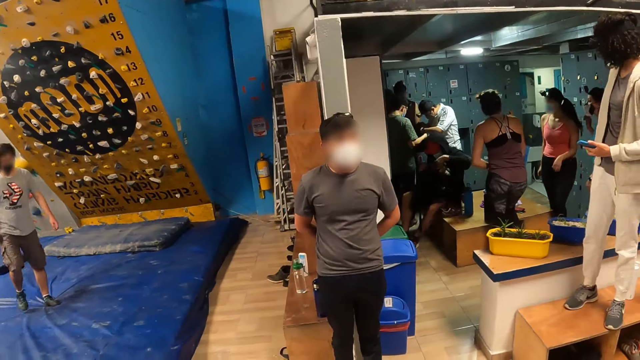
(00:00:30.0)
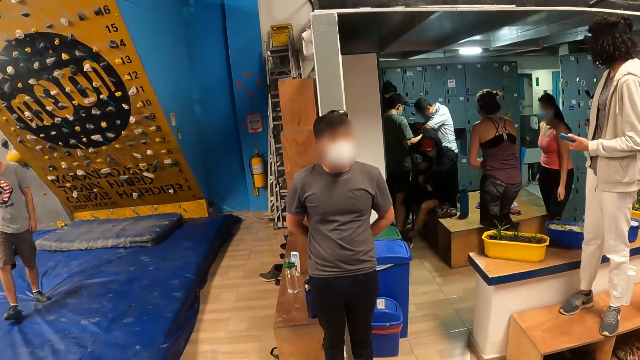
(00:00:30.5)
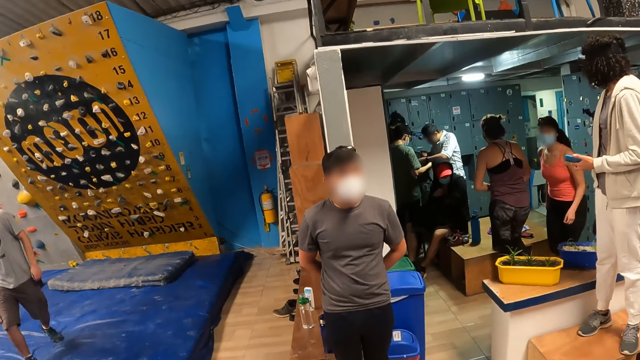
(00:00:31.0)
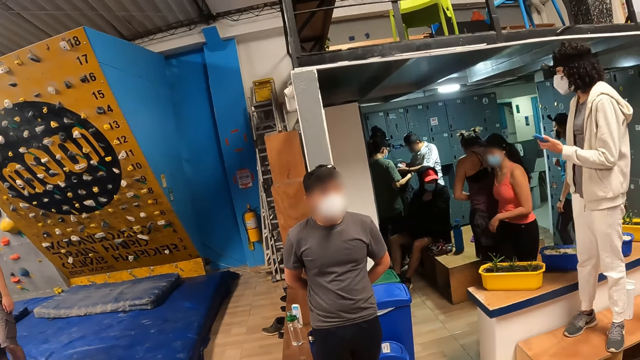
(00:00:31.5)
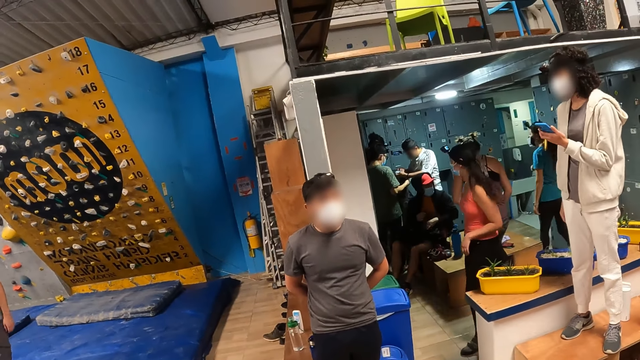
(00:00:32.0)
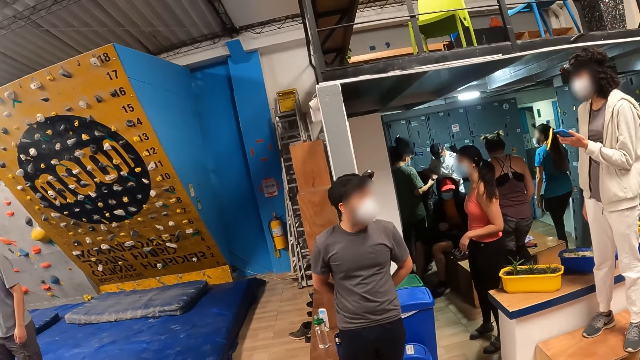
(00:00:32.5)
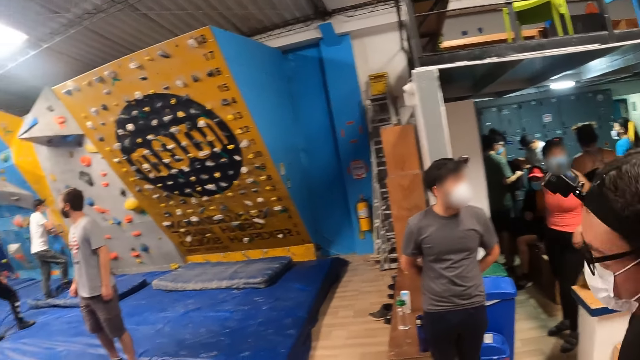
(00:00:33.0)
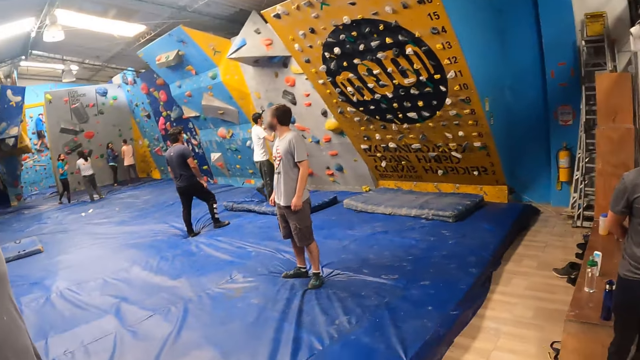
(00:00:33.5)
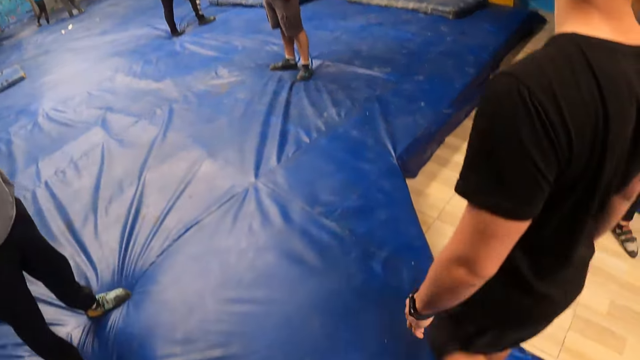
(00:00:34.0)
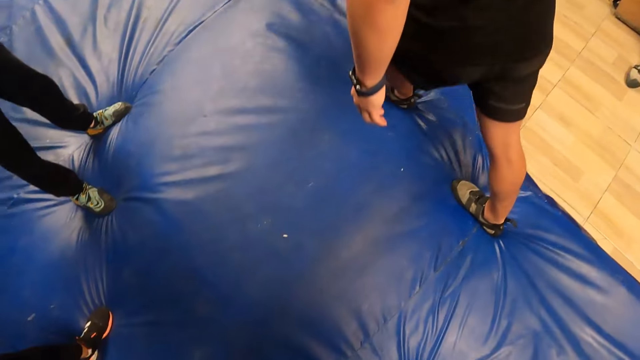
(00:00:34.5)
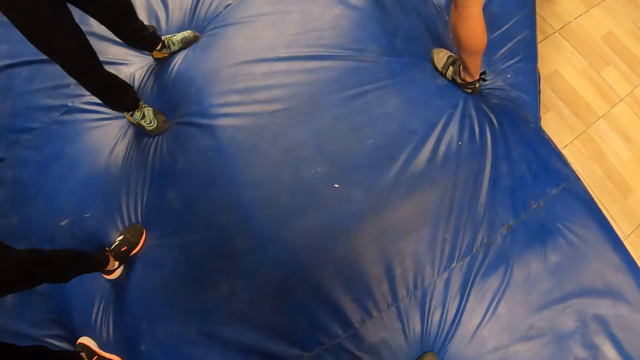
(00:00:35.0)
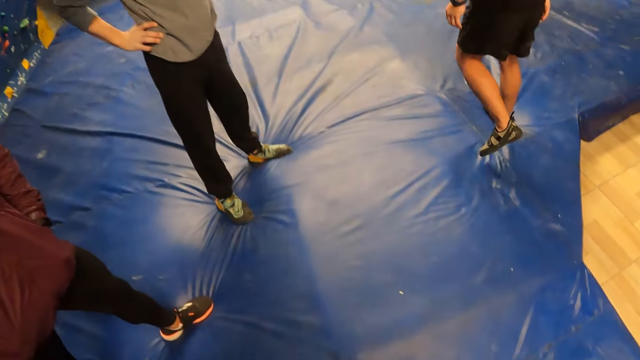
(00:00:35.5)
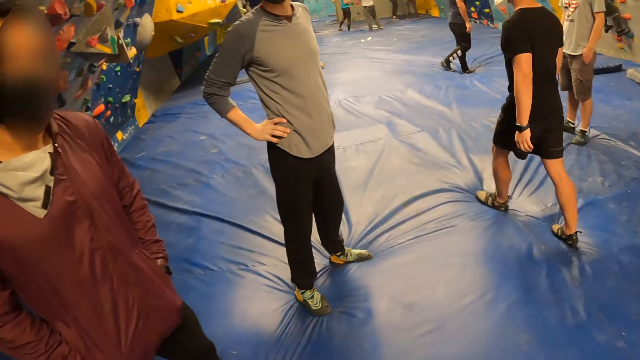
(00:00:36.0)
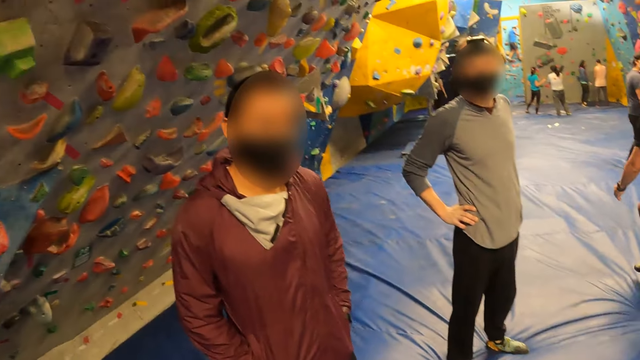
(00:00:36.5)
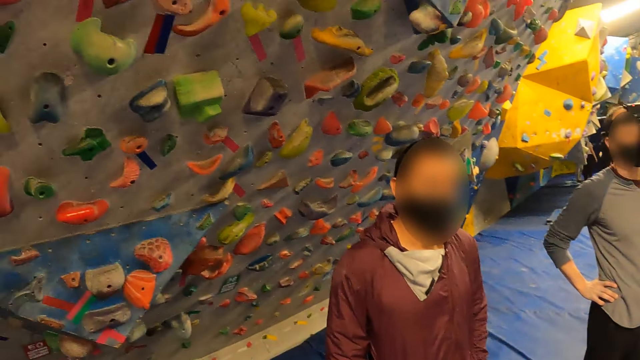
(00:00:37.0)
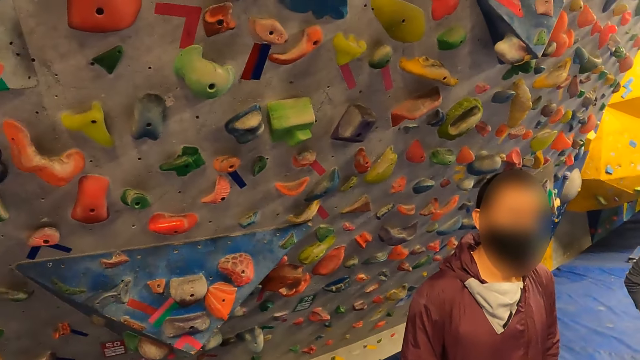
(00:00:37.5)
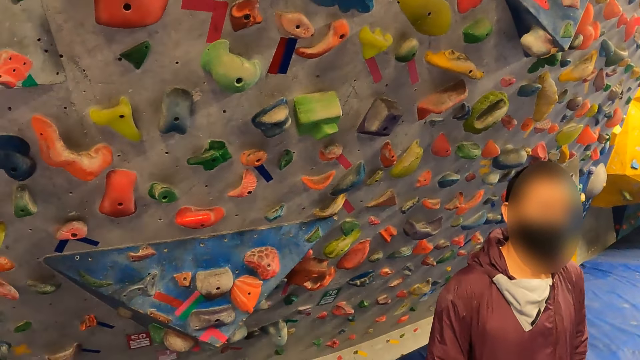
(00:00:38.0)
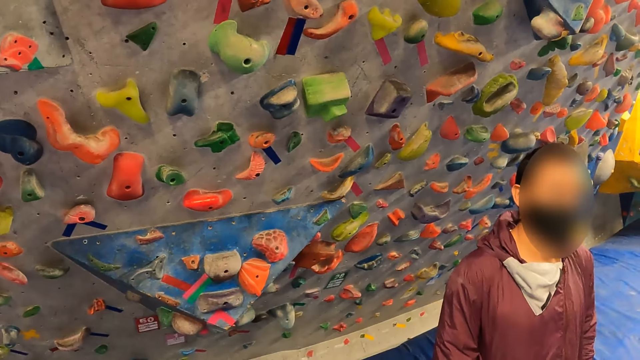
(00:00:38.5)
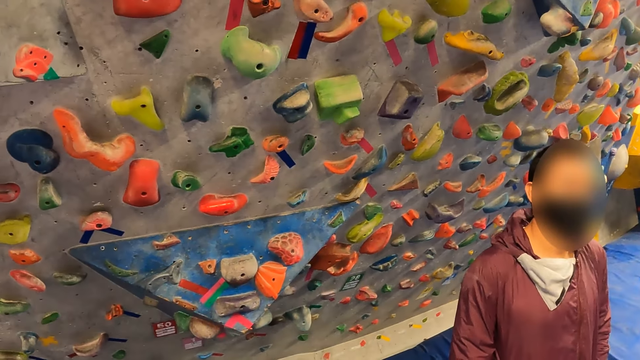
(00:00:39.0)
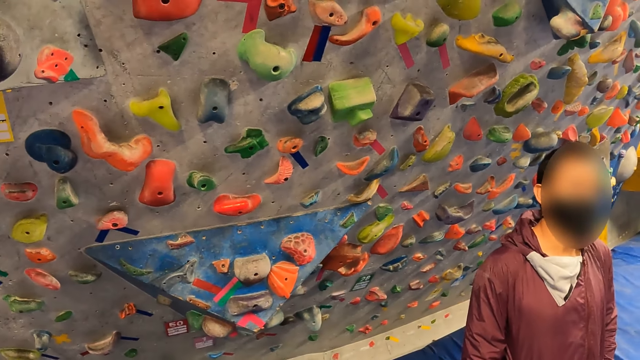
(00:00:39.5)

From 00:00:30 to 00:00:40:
The camera wearer looks around. A woman walks around. A man walks past the camera wearer. The camera wearer looks at the climbing wall.

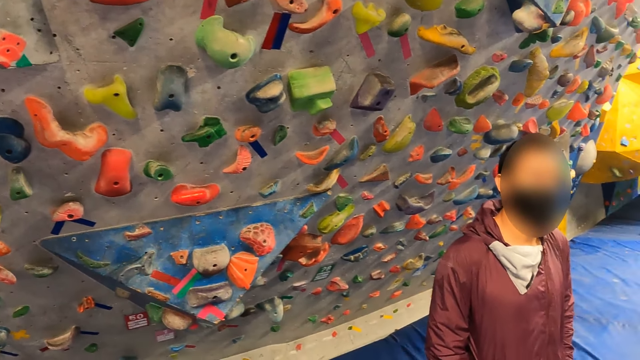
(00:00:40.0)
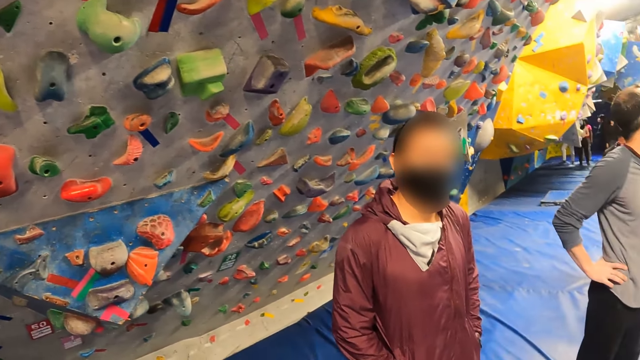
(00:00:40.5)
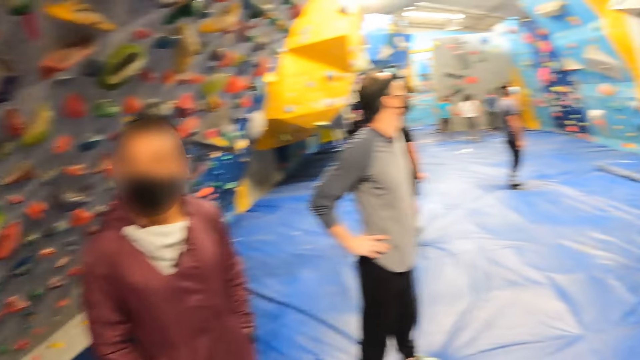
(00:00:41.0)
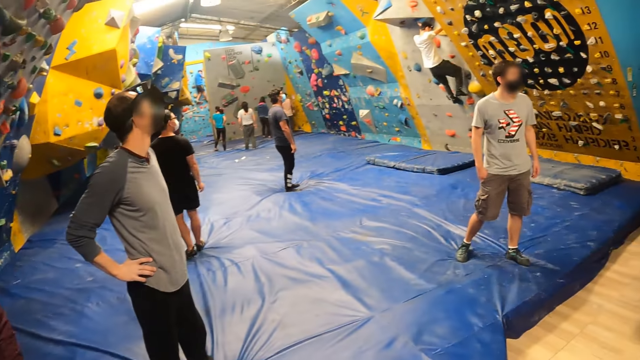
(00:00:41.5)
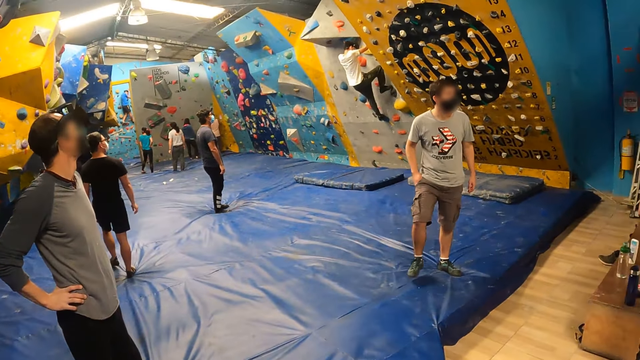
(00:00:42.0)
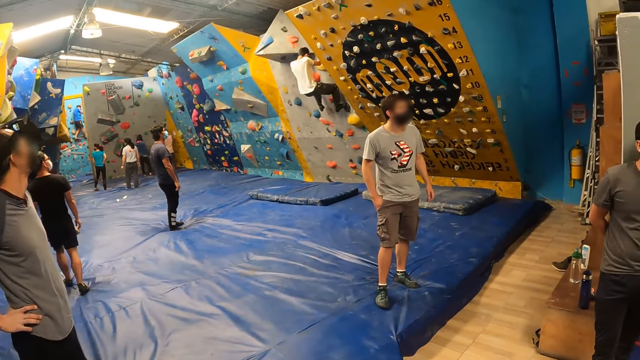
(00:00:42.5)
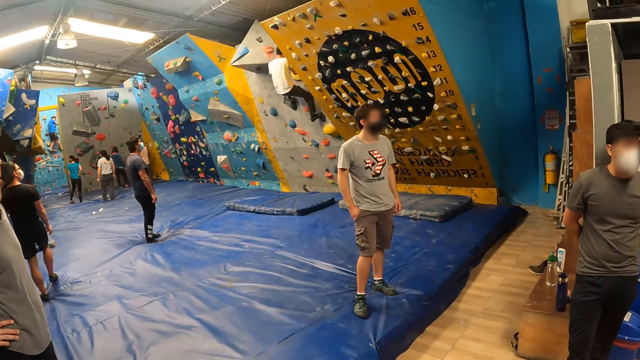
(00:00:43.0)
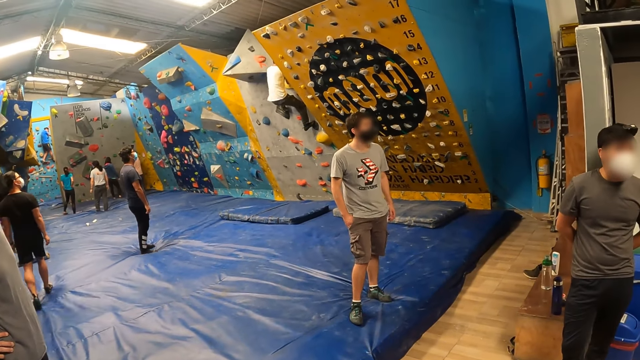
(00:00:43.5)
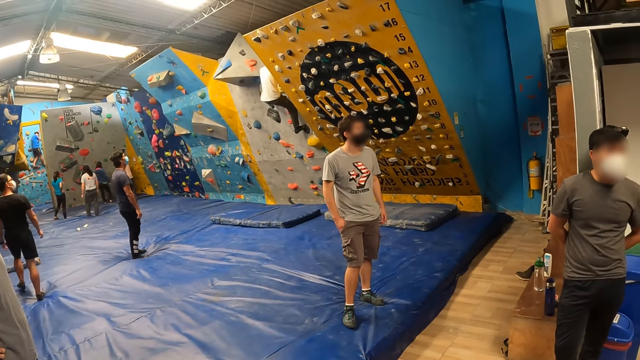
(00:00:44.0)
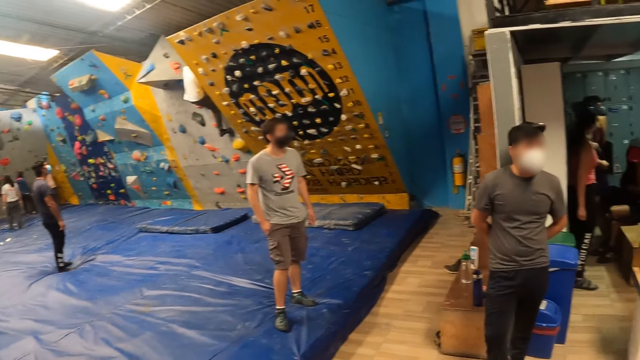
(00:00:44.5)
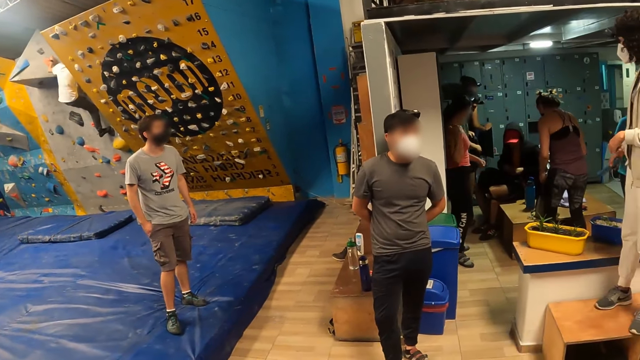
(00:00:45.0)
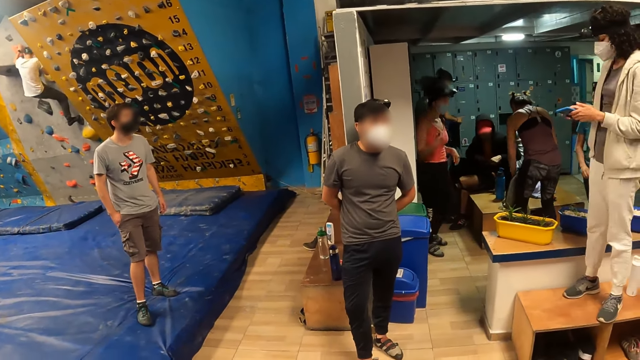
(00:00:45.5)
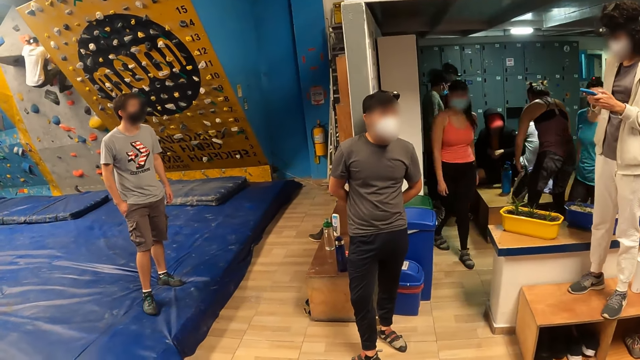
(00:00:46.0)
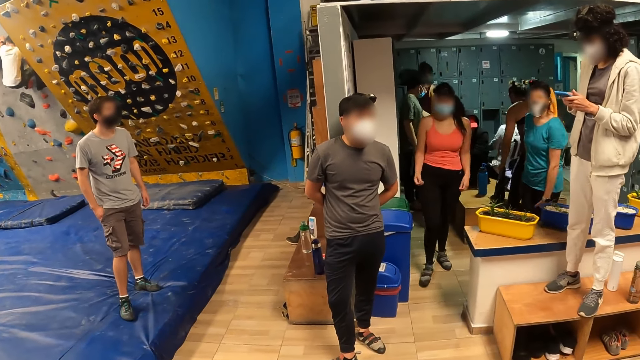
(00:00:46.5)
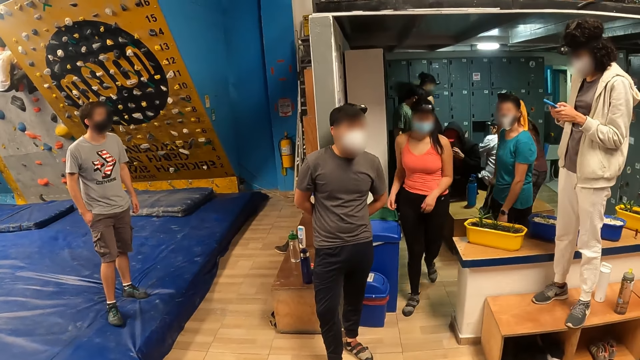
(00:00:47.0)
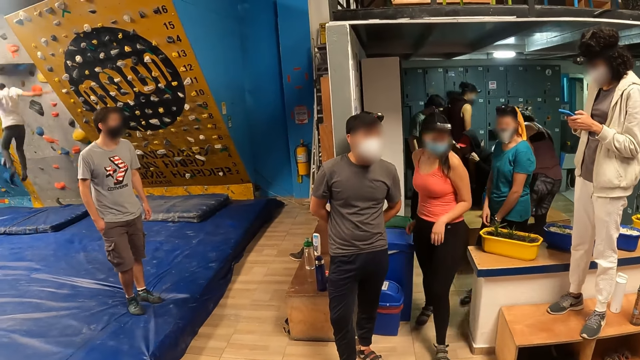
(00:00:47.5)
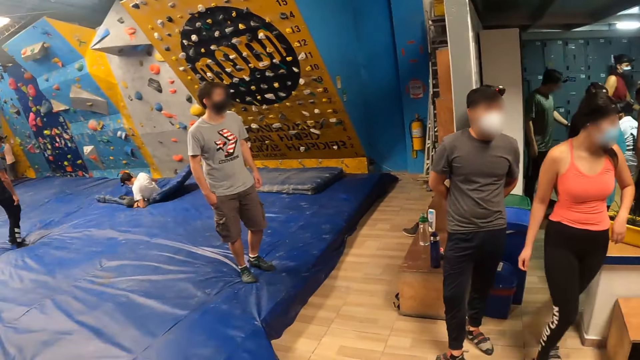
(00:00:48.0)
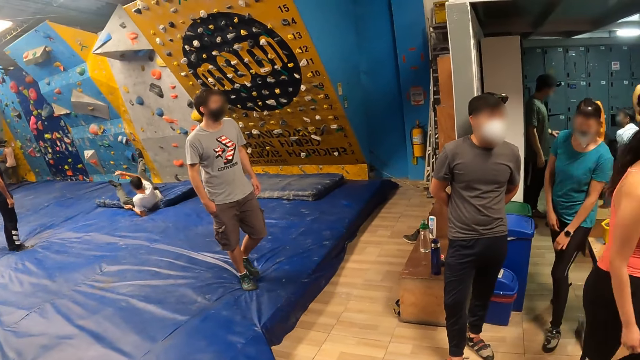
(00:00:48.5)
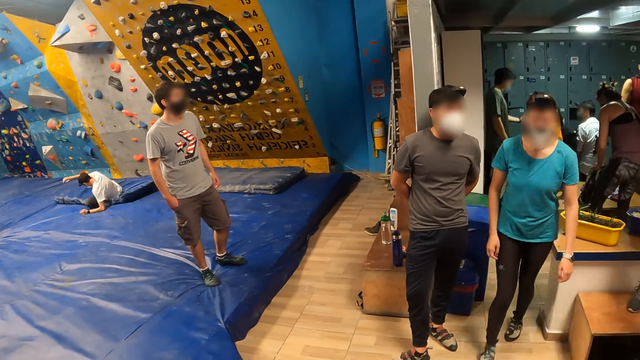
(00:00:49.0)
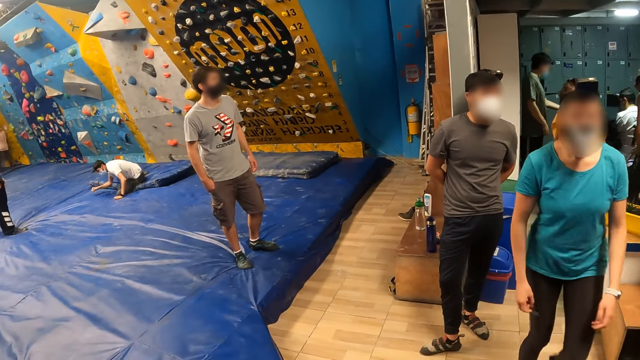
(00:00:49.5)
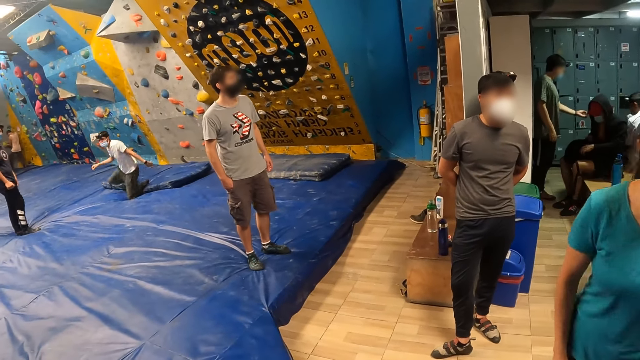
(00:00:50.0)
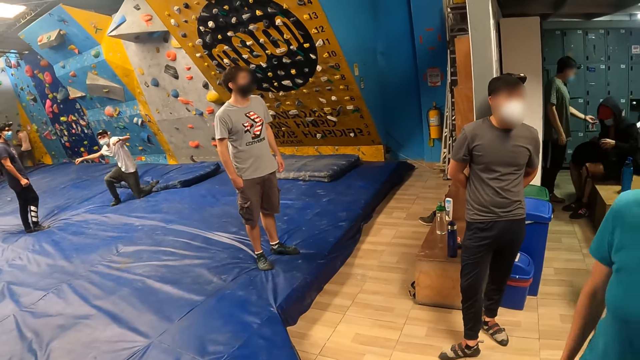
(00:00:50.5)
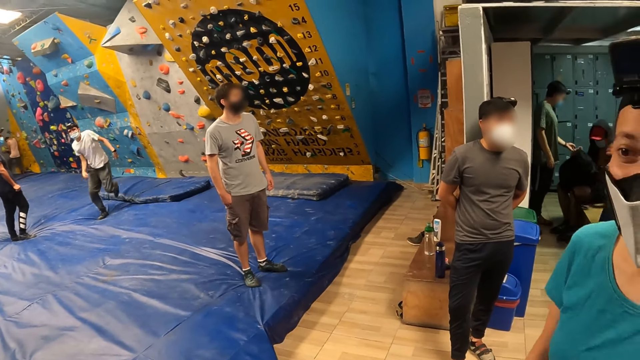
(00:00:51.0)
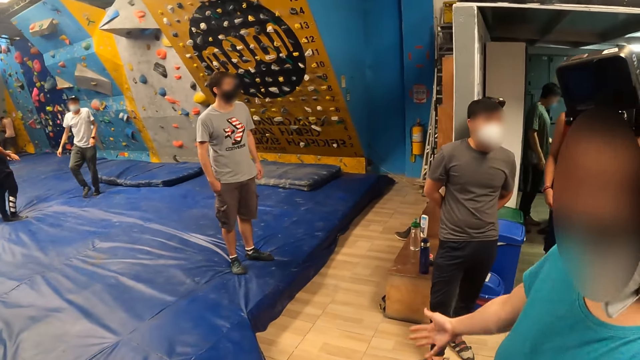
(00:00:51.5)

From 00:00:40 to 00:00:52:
A man climbs the climbing wall. A woman uses the phone. Another woman walks around. A third woman walks to the camera wearer at the center of the gym. The third woman stands next to the camera wearer.
